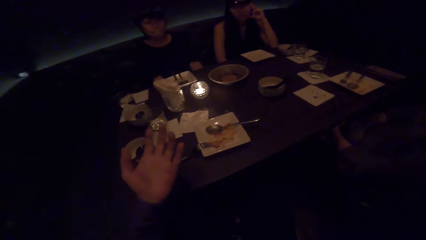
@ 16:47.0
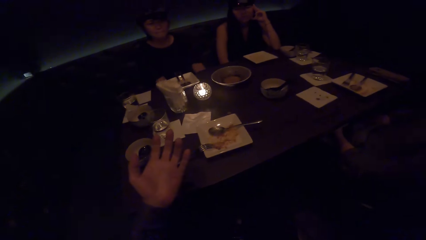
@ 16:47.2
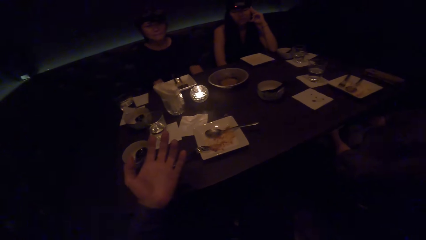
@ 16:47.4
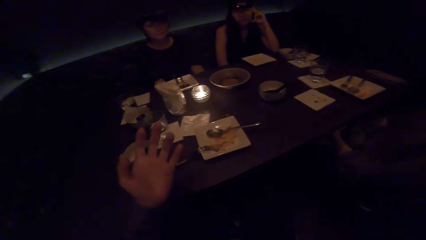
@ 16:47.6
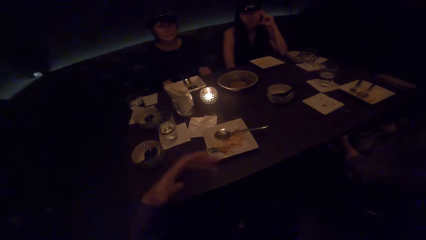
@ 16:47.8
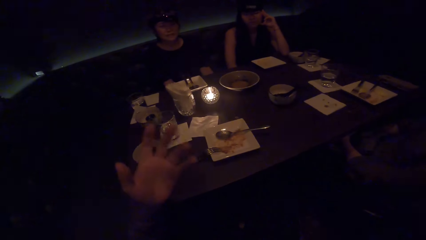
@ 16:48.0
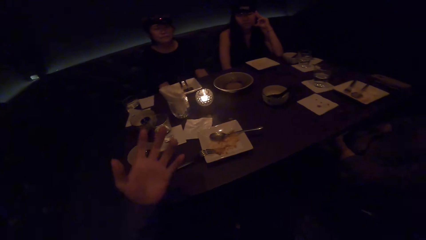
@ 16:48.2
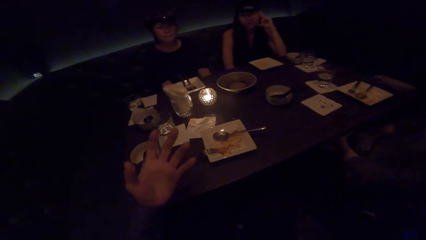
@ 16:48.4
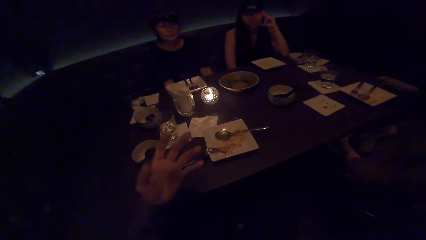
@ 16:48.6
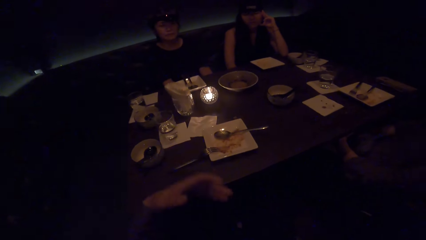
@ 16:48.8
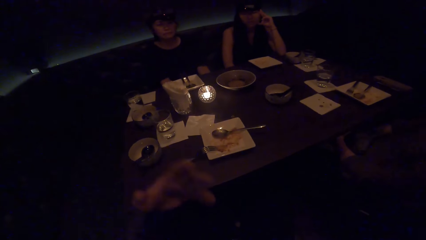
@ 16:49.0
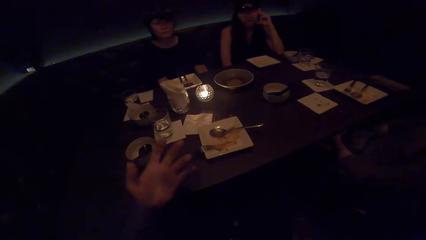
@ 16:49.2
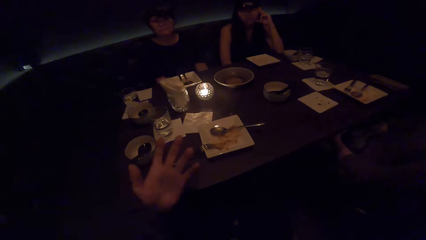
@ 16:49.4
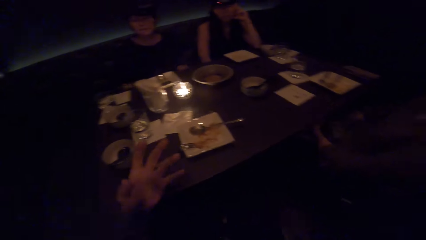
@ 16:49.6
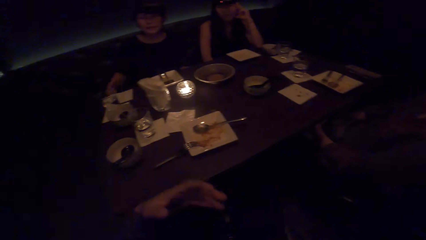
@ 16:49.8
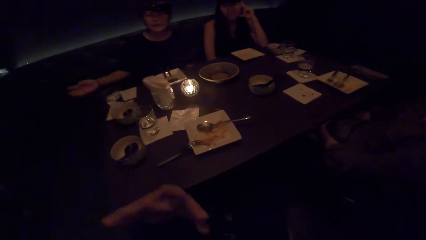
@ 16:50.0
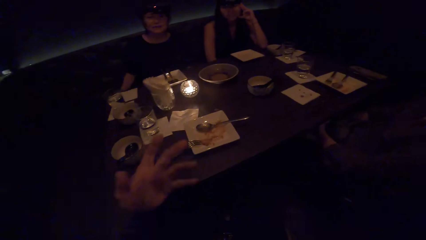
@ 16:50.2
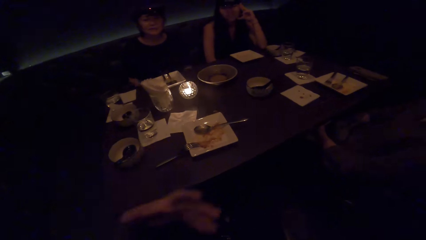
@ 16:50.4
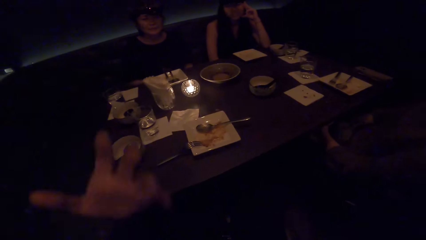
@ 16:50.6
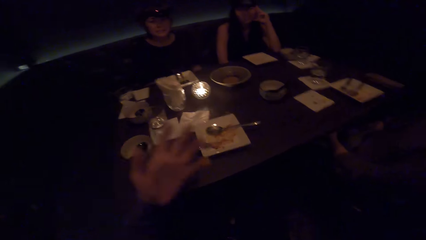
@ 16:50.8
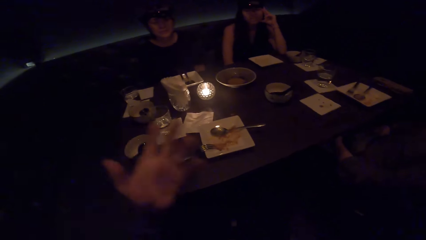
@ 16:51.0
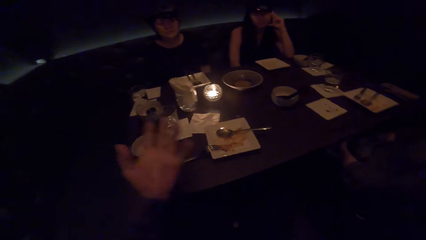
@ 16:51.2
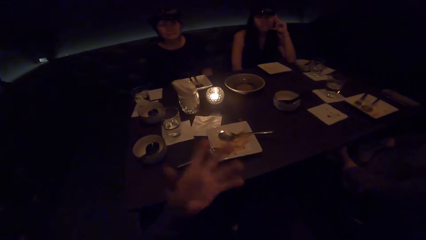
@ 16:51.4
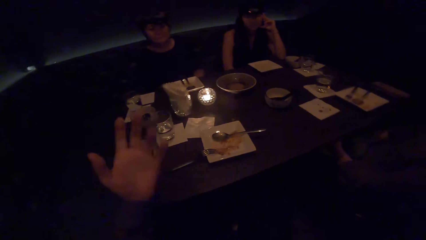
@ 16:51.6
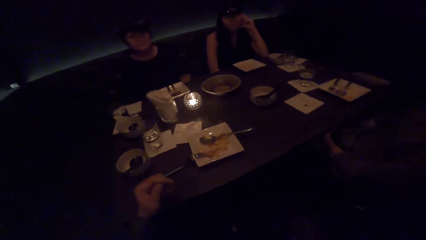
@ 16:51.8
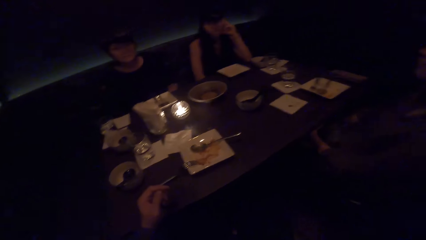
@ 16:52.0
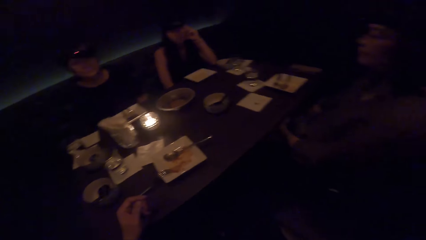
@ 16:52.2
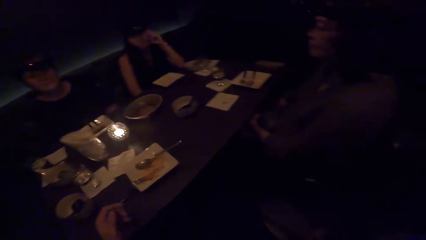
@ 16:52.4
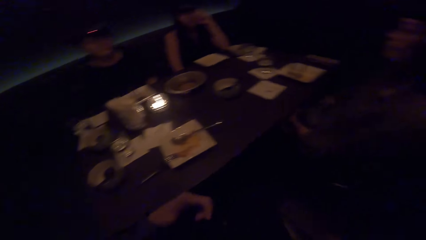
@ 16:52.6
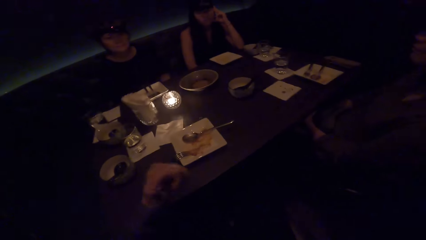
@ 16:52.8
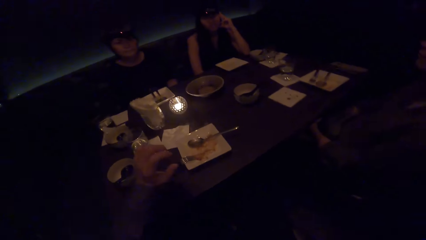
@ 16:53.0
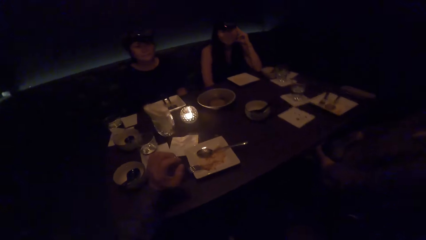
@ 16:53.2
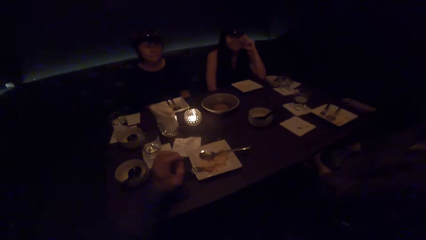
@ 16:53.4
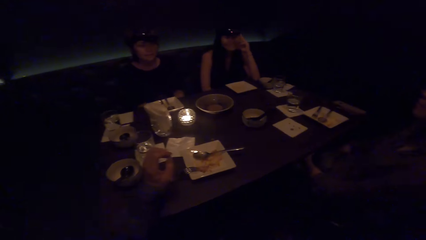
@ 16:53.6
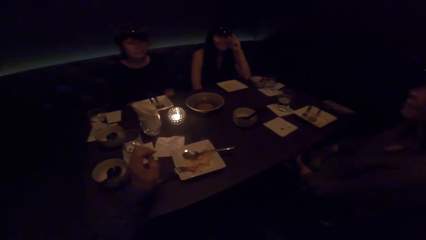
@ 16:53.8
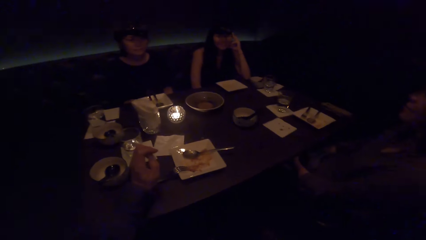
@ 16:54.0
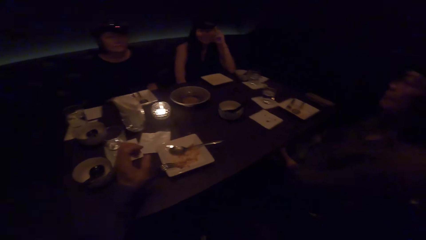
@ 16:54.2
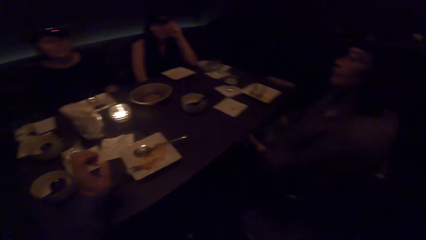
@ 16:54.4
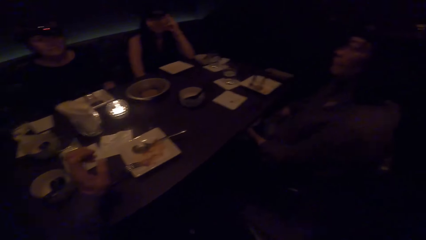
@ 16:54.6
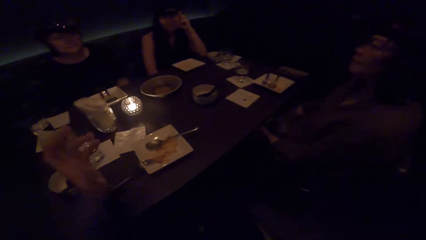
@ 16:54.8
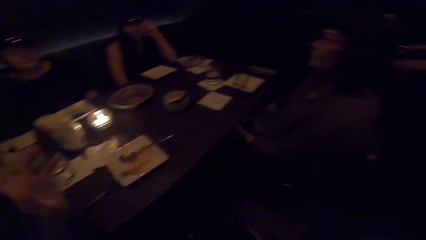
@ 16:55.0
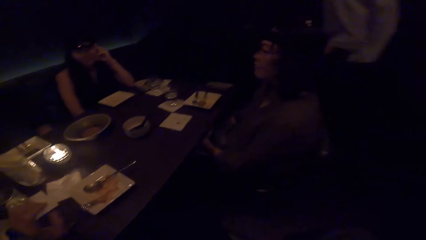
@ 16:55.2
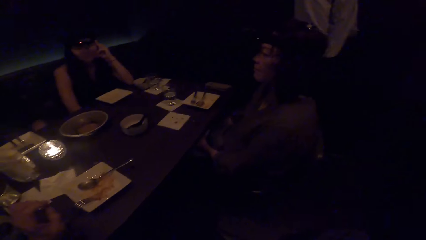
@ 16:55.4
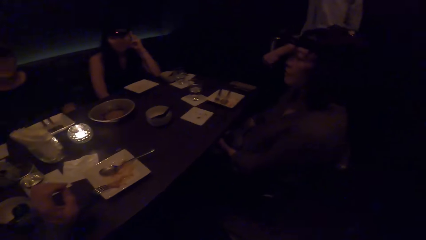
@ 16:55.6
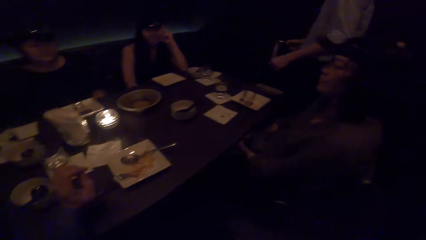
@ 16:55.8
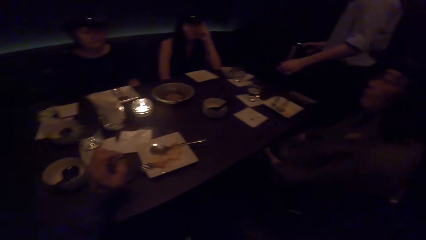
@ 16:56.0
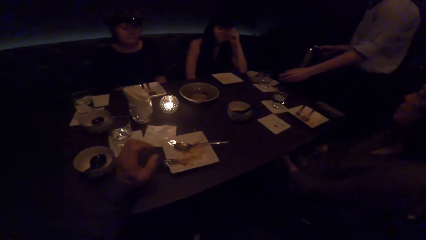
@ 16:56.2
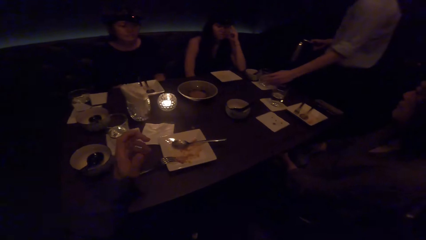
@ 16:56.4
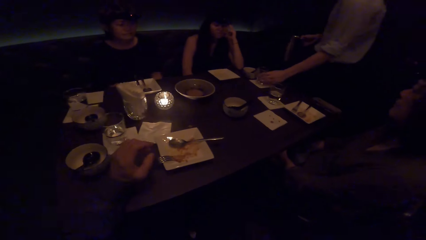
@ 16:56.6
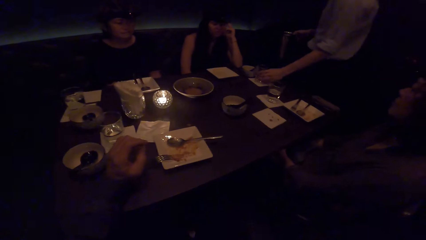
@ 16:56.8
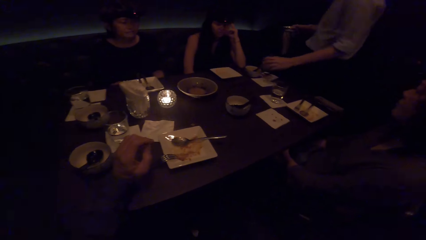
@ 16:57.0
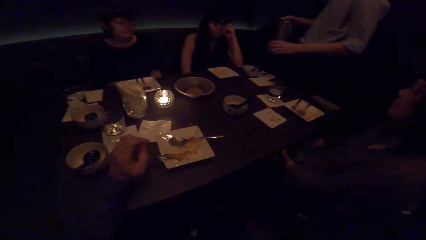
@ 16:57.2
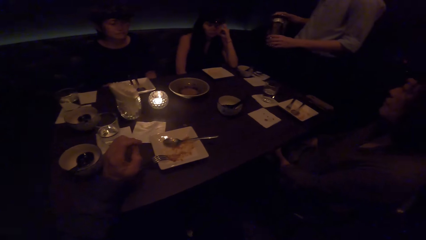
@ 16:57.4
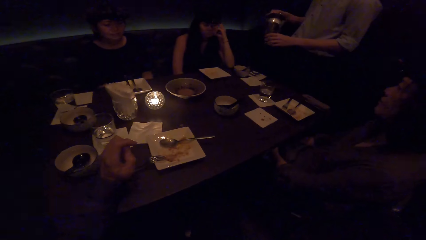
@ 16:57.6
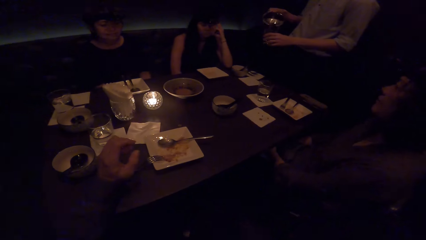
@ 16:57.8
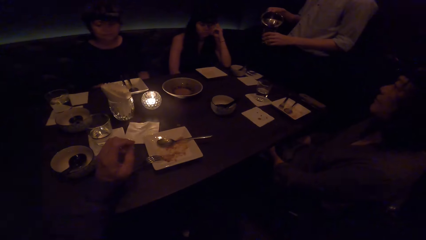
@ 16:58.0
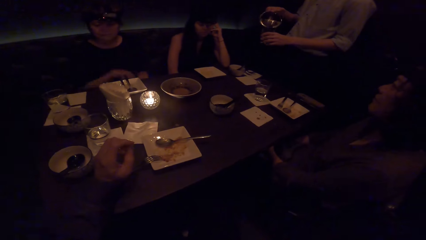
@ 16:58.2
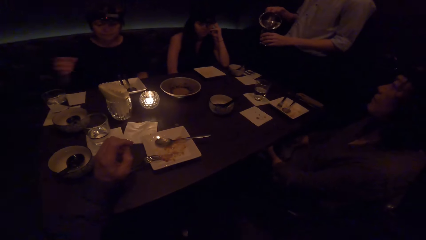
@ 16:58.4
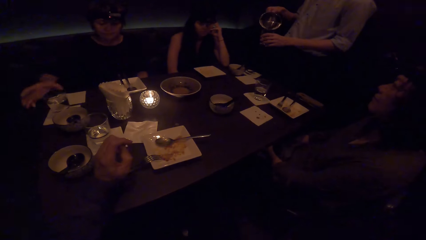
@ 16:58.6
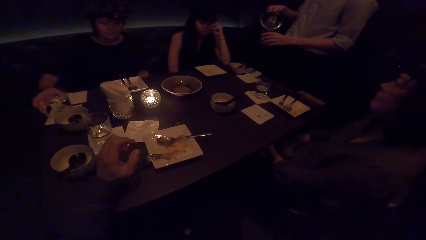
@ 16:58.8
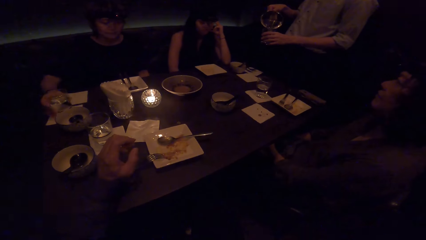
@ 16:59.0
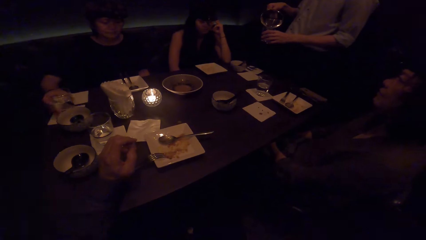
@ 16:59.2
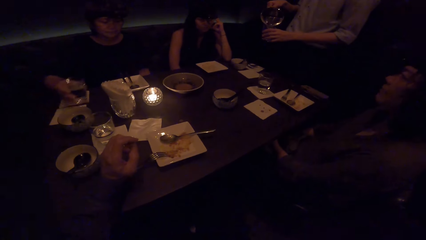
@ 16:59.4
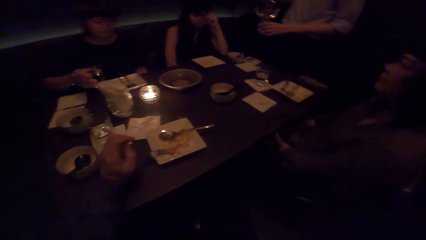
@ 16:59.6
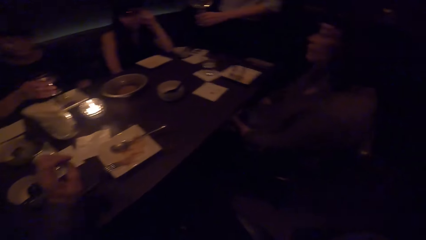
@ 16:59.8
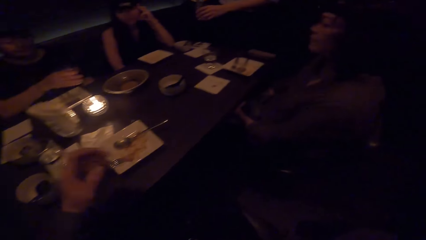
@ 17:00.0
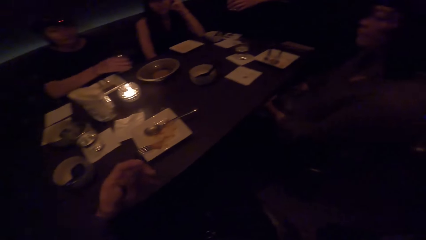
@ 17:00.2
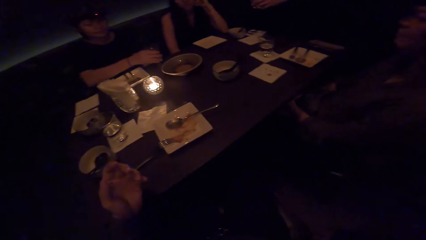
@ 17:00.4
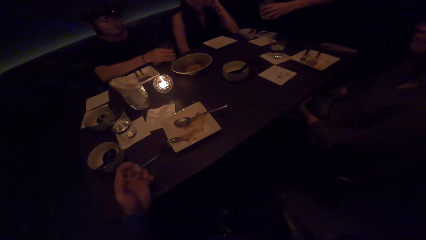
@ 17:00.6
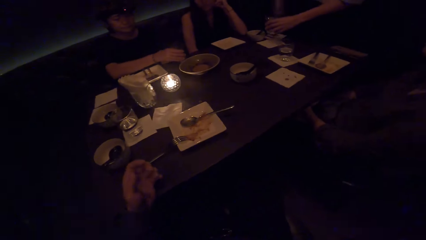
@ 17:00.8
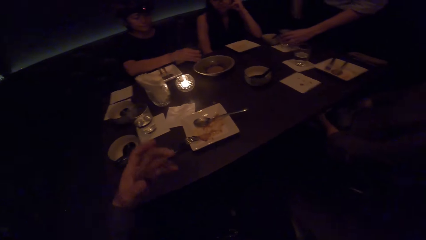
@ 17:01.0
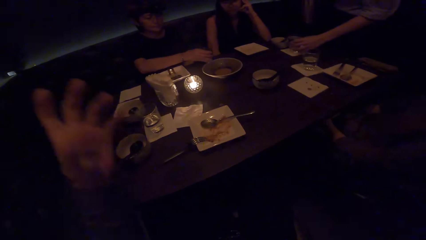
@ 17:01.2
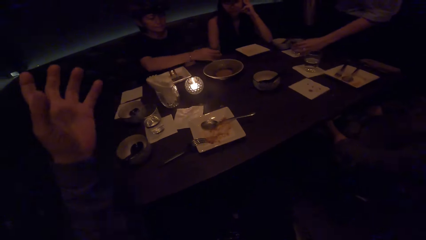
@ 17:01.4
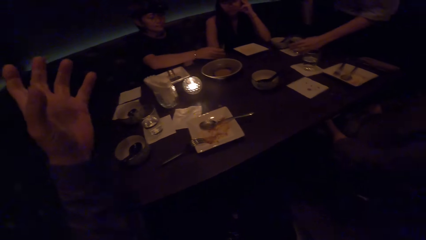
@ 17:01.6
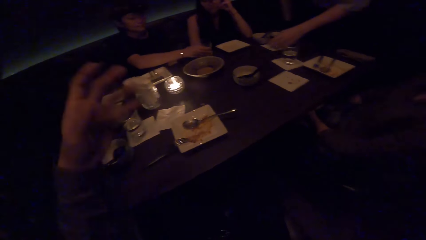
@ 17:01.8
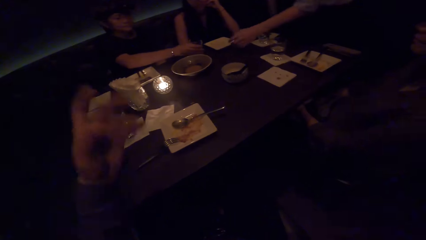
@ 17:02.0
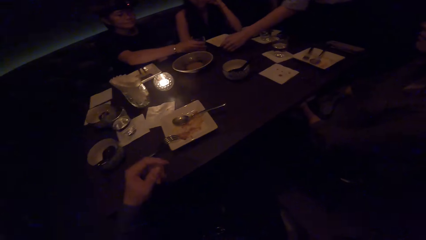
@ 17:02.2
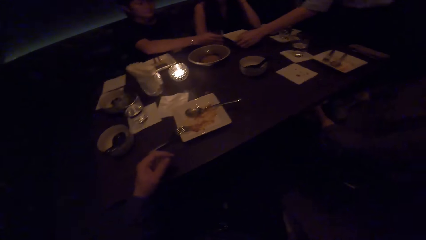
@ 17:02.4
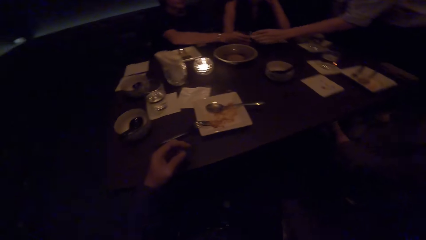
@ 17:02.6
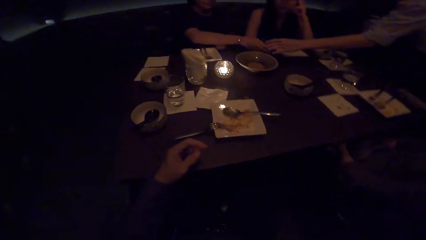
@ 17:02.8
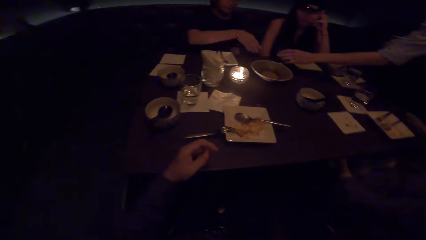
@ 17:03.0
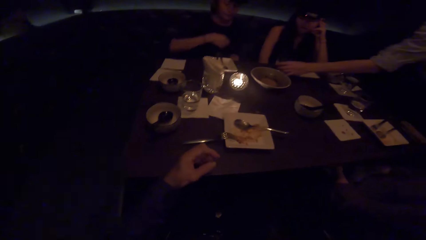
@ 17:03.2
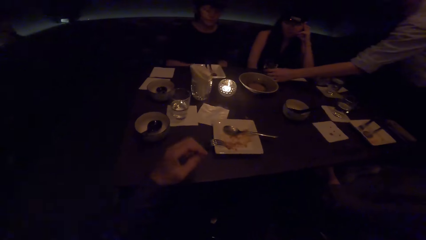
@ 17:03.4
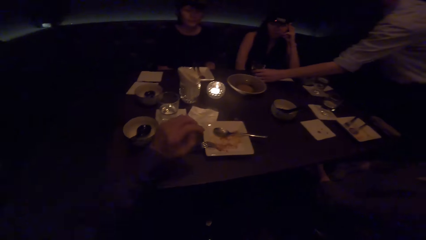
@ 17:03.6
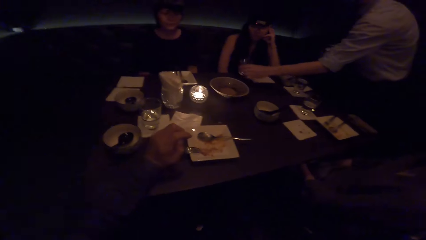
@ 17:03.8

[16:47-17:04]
A man walks to the table. The man picks up the glass on the table and adds water into the glass. The camera wearer looks at the table. A woman picks up the glass on the table. The camera wearer interacts with a lady. The man places the glass on the table. The woman places the glass on the table and picks up the glass on the table.
